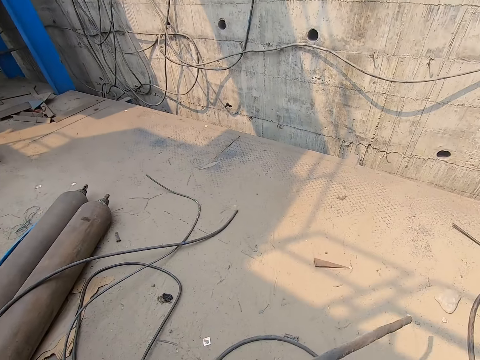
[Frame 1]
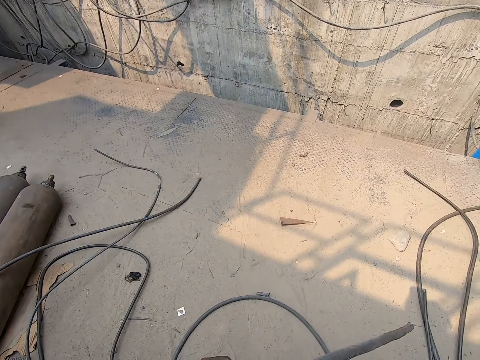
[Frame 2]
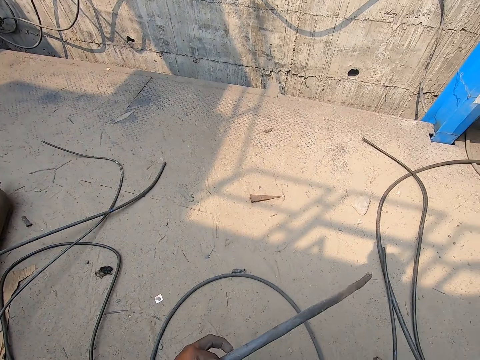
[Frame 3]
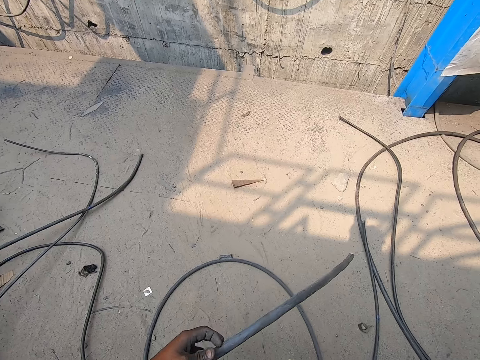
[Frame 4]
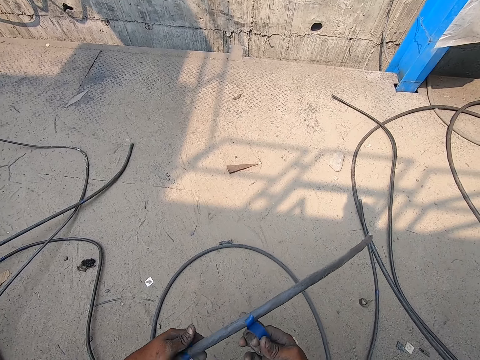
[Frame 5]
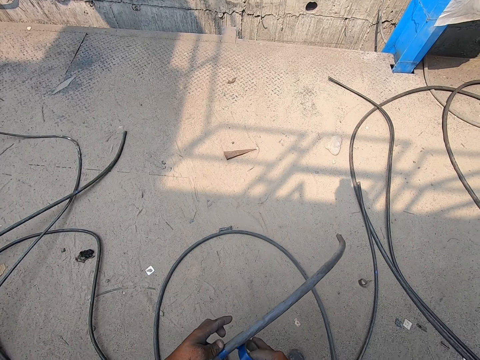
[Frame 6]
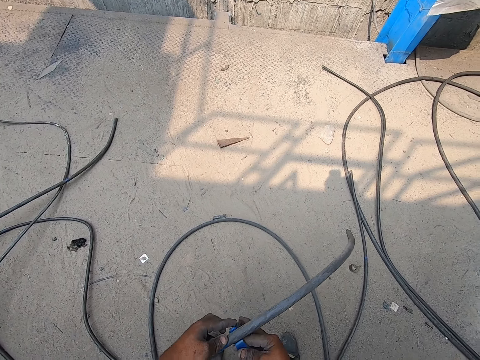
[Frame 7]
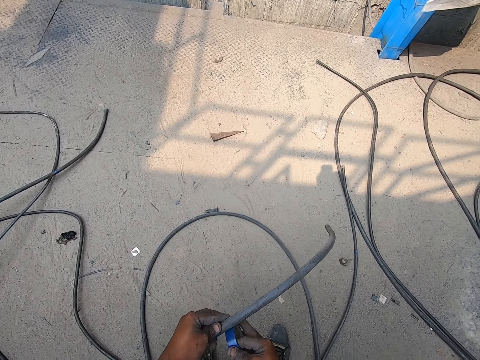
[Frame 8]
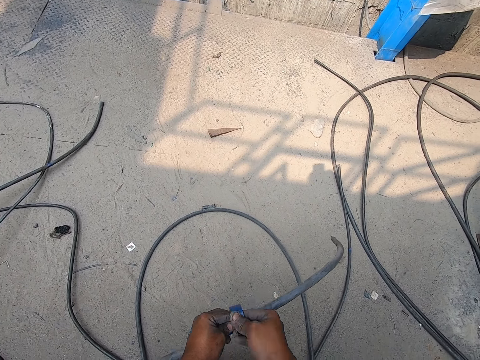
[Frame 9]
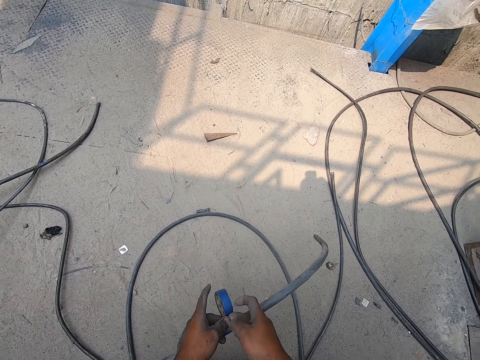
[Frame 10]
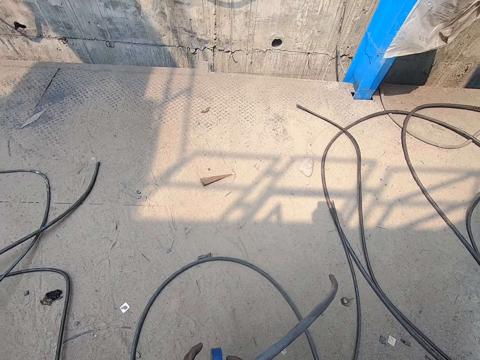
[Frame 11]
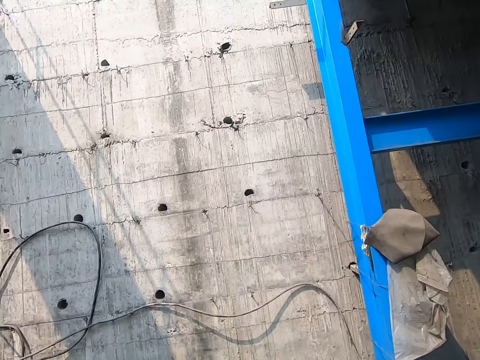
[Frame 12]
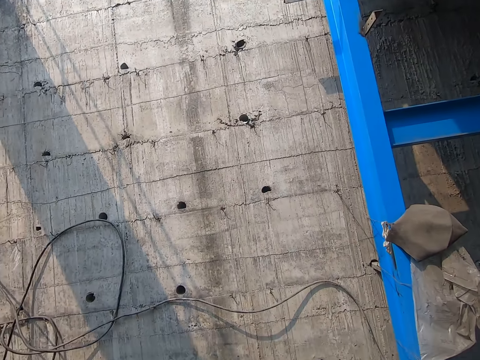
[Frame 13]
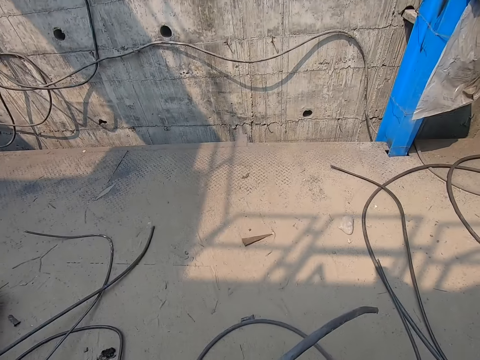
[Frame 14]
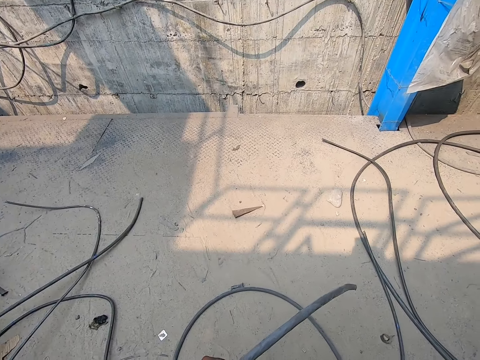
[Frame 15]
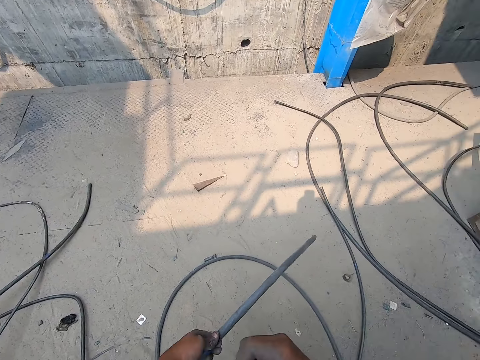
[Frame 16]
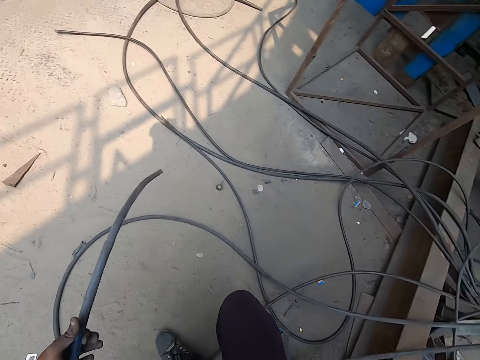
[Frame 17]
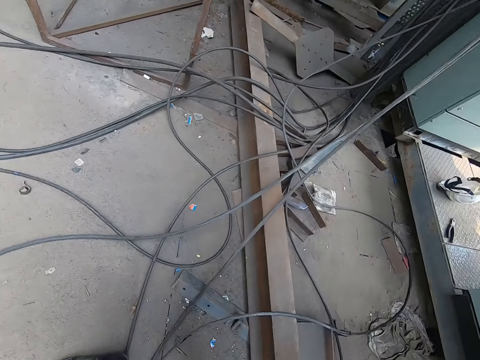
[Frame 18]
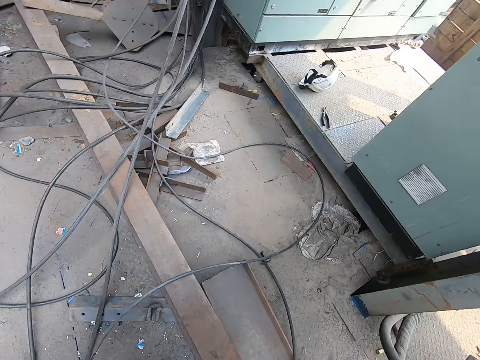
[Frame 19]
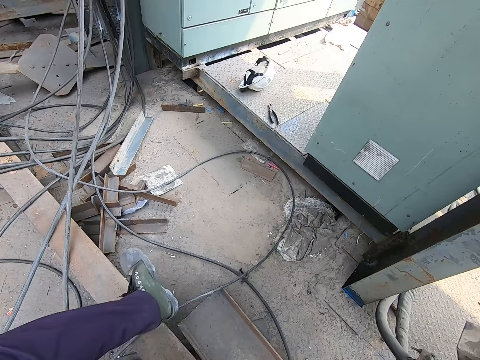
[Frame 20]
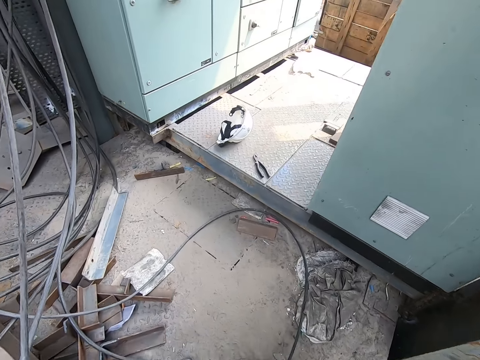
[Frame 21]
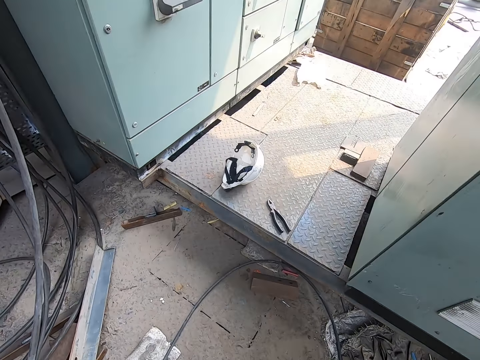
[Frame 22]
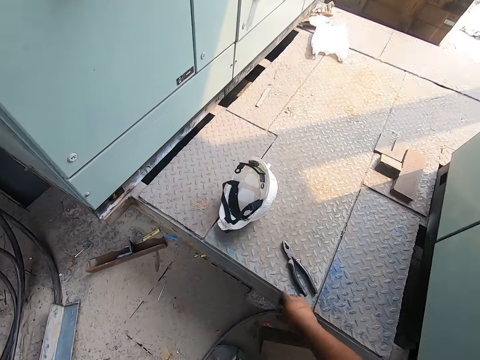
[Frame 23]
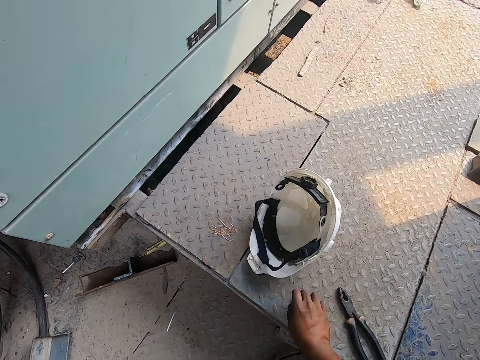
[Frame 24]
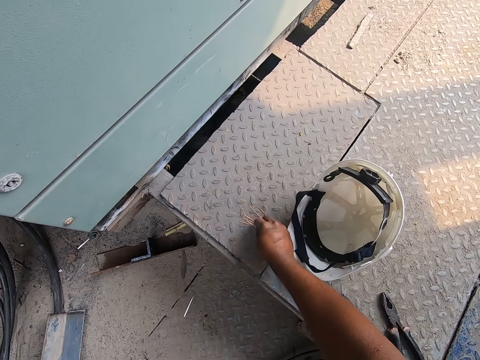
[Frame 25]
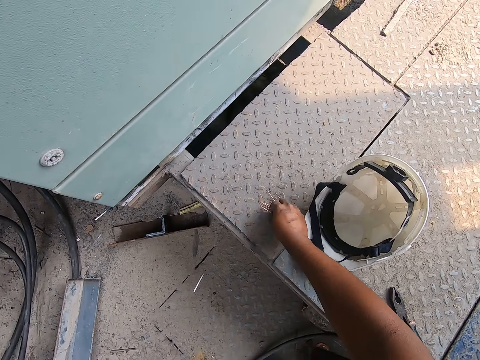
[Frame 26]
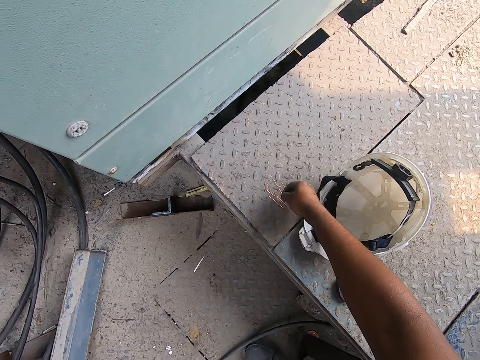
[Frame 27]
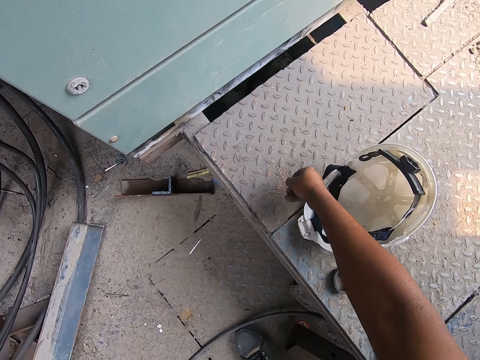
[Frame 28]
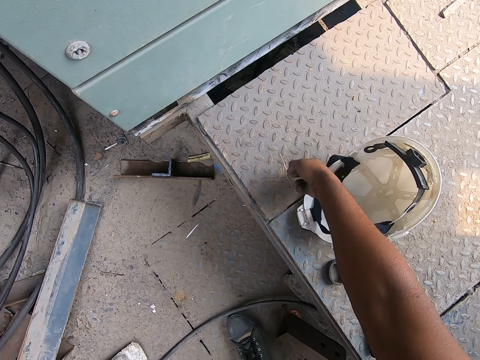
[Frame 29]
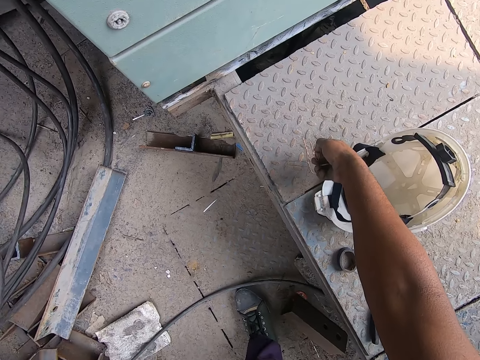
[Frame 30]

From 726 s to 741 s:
The camera wearer tapes the hose with the duct tape in his right hand. He cuts the duct tape with his right hand. He walks at the site. He drops the duct tape on the metal platform with his right hand. He picks up a copper wire from the metal platform with his right hand.

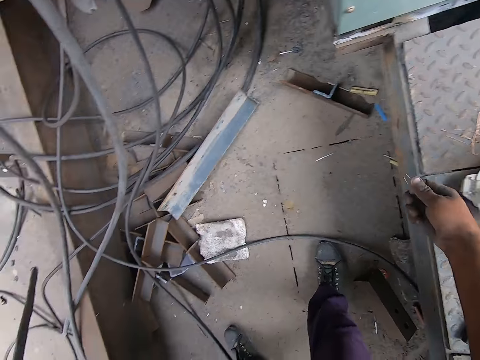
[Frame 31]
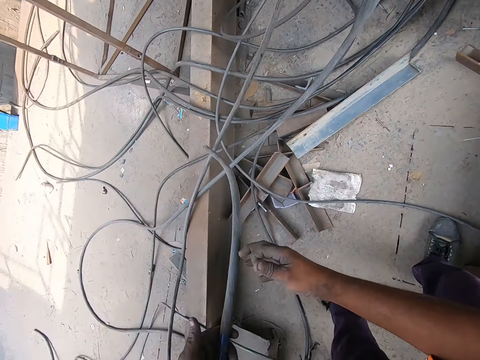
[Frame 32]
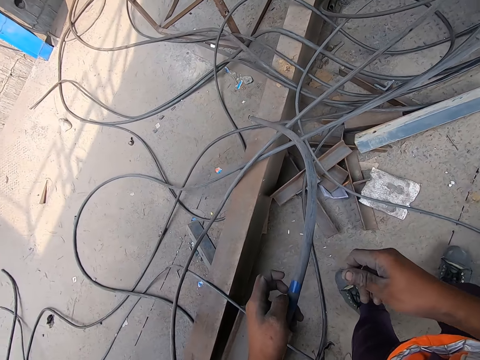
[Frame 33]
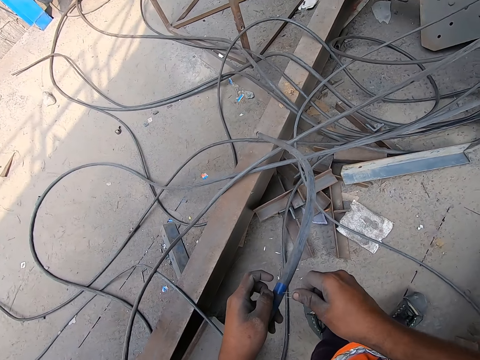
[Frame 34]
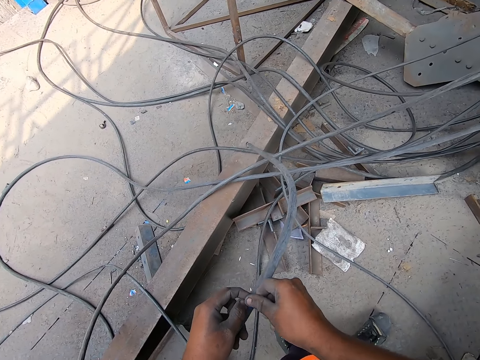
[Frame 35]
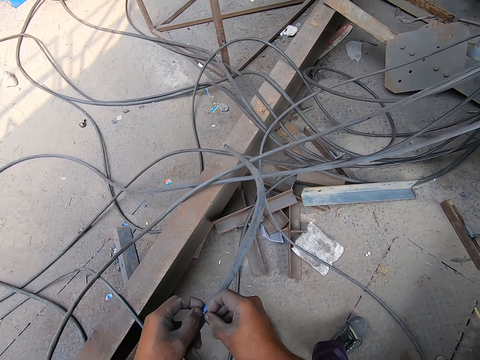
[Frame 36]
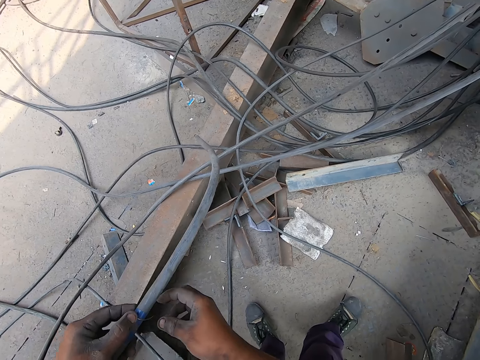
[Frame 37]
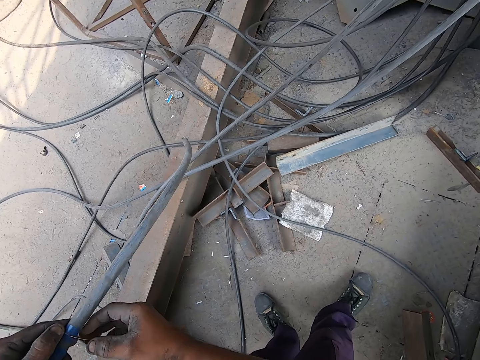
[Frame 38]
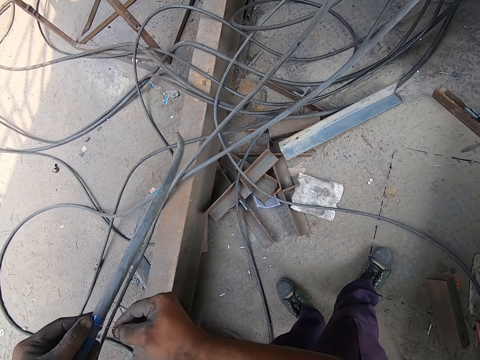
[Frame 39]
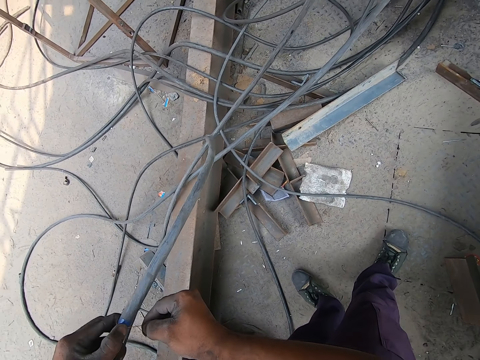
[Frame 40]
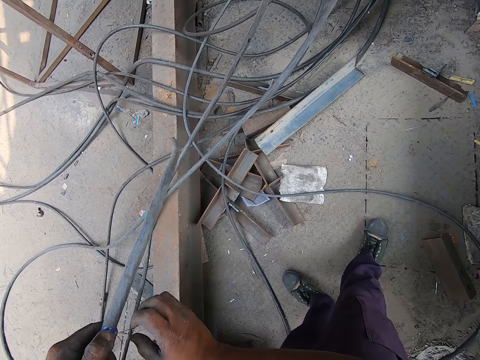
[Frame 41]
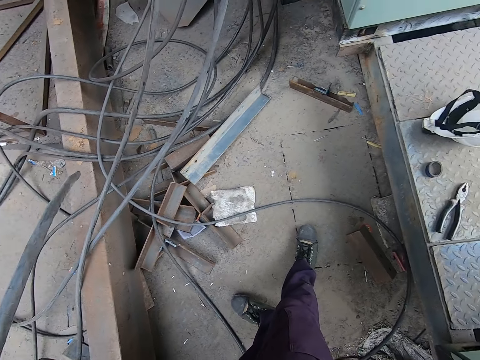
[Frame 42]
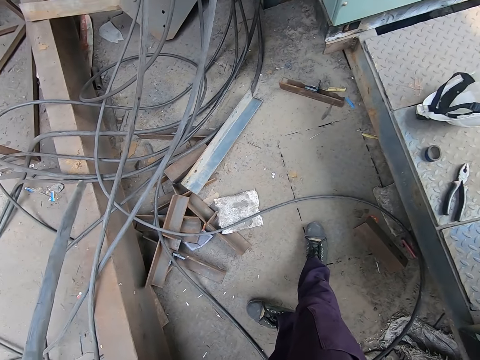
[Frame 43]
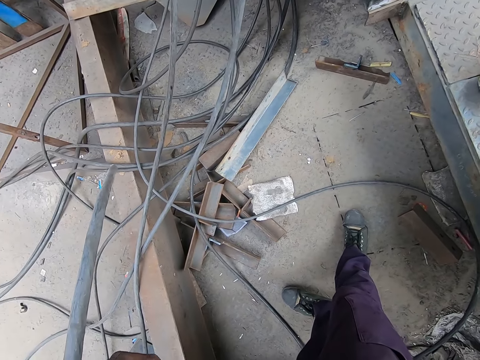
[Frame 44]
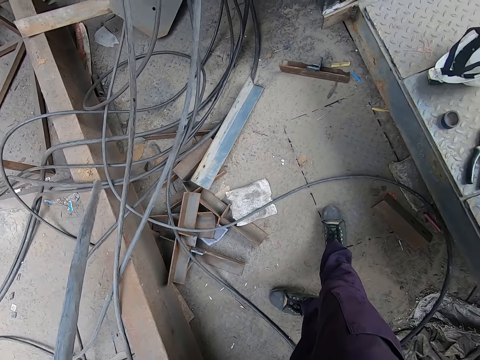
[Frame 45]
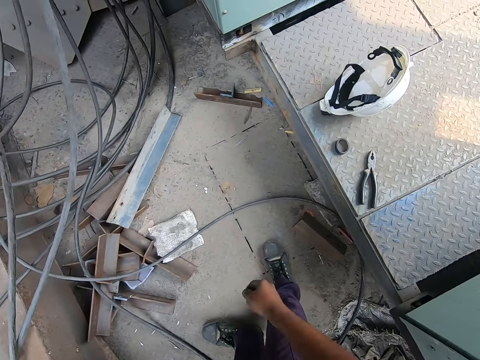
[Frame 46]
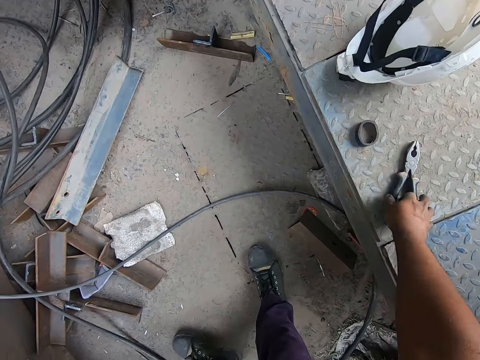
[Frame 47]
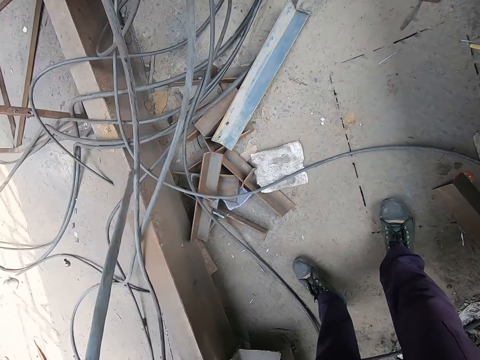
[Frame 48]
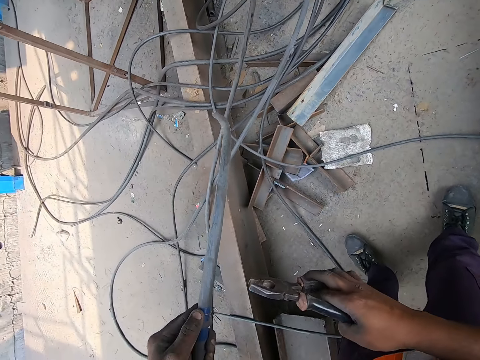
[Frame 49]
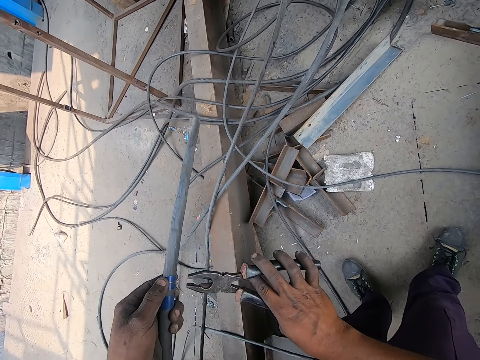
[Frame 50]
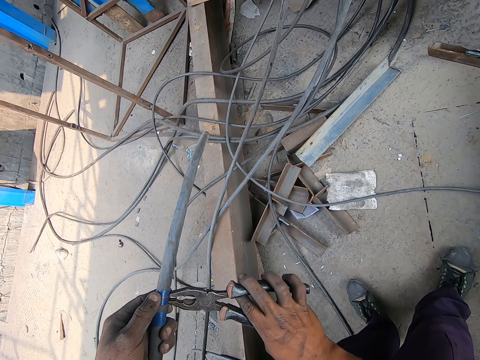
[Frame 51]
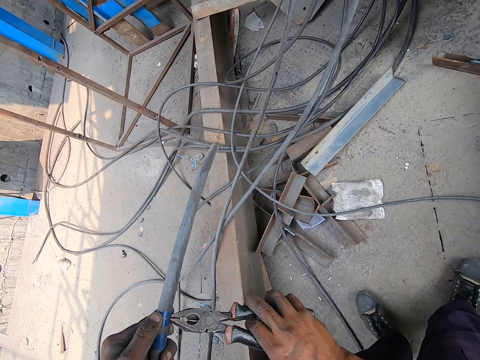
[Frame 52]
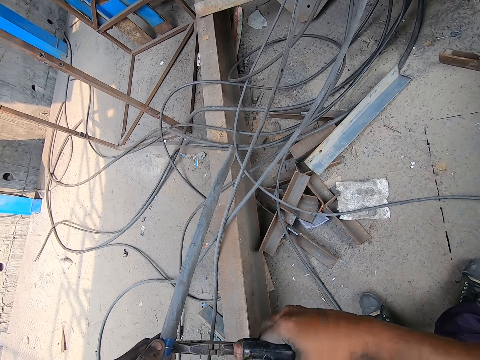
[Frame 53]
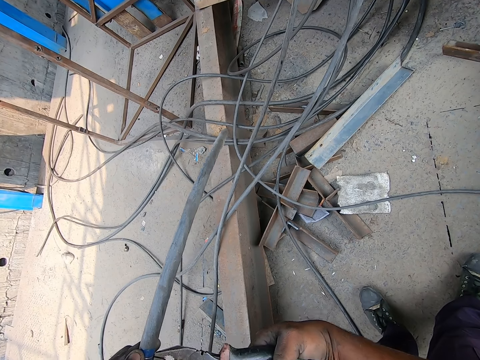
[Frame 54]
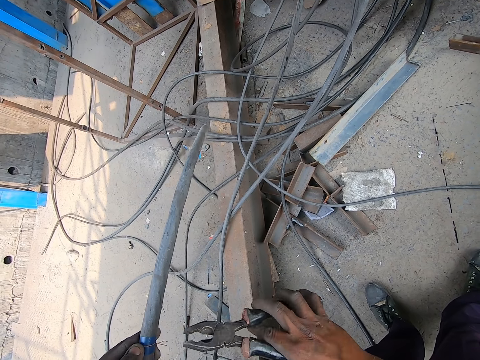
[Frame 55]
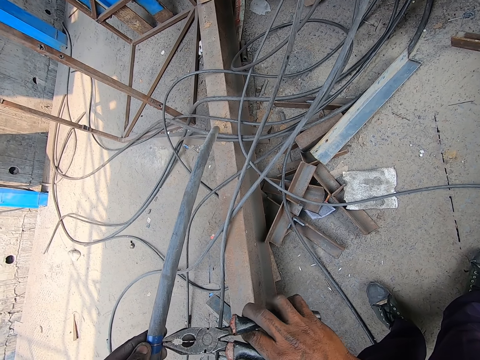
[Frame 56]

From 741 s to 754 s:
The camera wearer adjusts the cable in the hand. He rolls the hose with the copper wire in his right hand. He ties the cable with the cable tie. He tightens the copper wire with his right hand. He picks up the pair of pliers from the metal platform with his right hand. He tightens the copper wire with the pair of pliers in his right hand.
